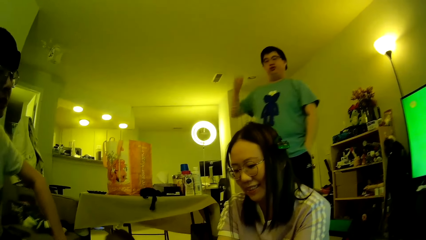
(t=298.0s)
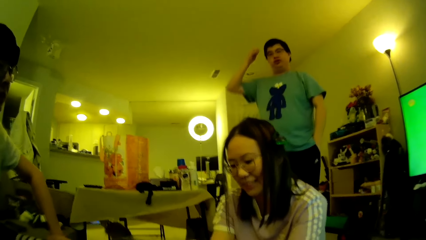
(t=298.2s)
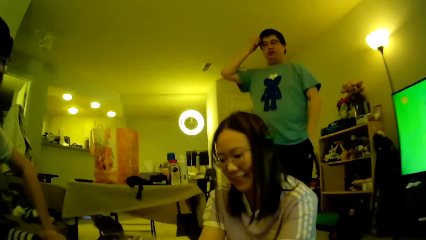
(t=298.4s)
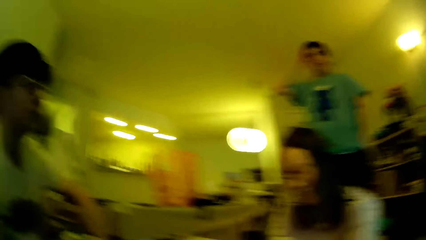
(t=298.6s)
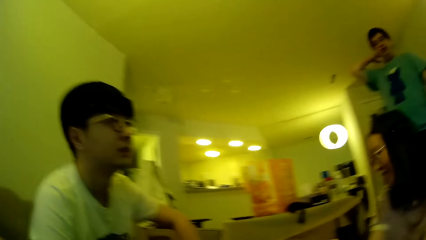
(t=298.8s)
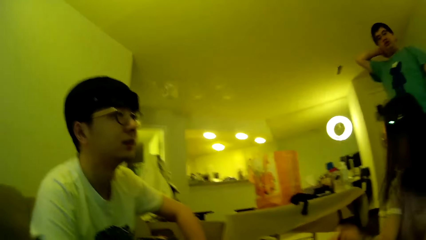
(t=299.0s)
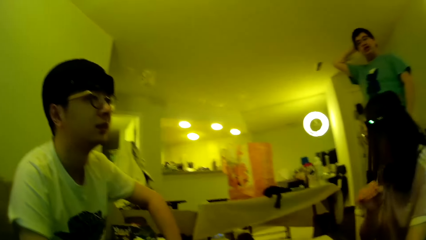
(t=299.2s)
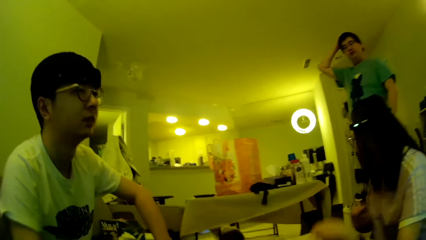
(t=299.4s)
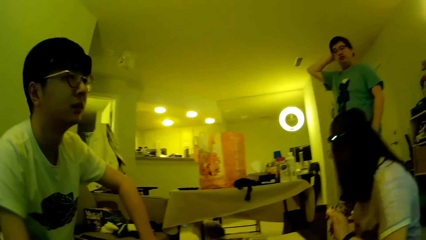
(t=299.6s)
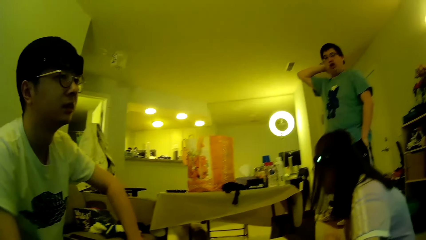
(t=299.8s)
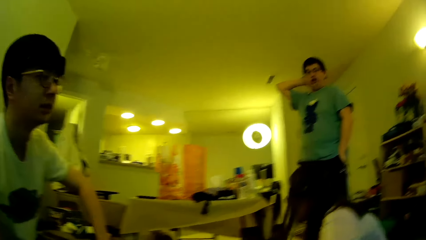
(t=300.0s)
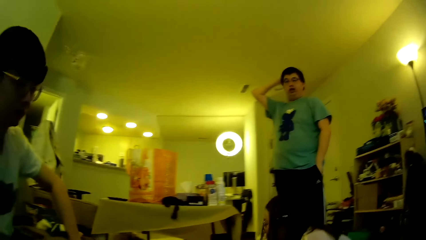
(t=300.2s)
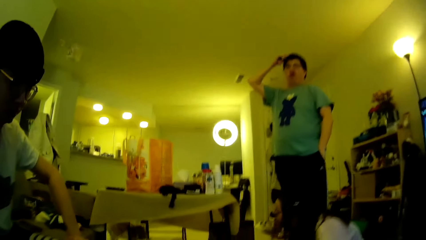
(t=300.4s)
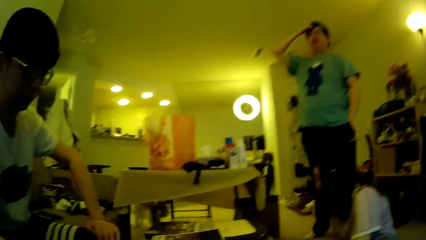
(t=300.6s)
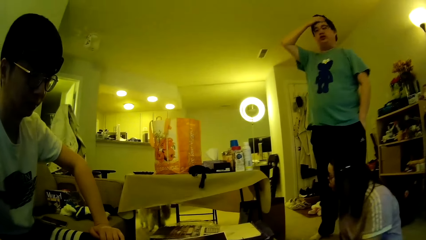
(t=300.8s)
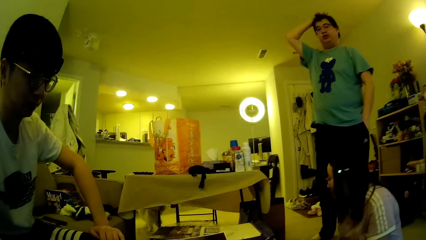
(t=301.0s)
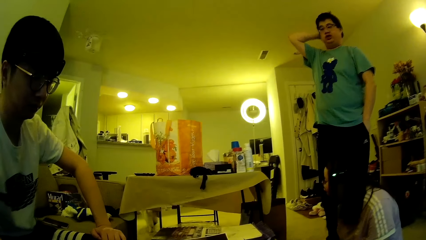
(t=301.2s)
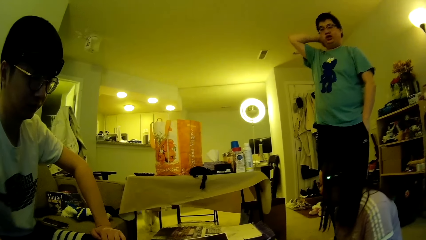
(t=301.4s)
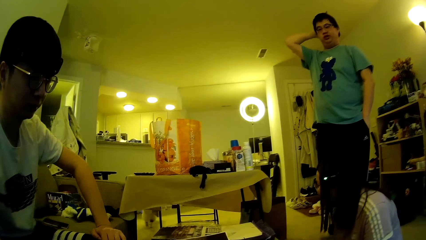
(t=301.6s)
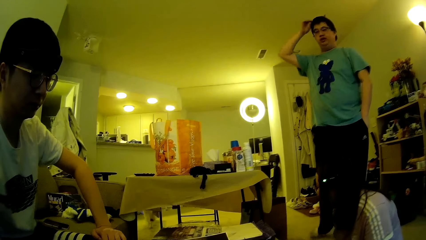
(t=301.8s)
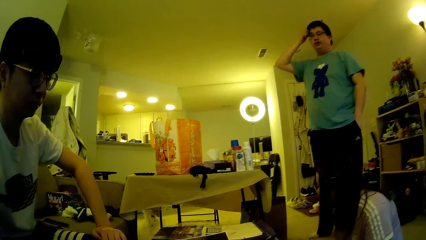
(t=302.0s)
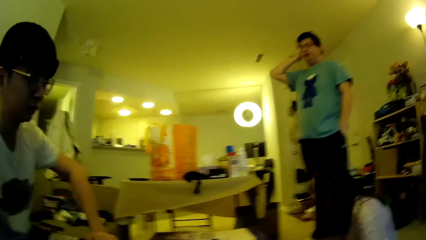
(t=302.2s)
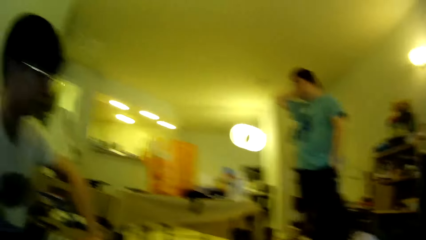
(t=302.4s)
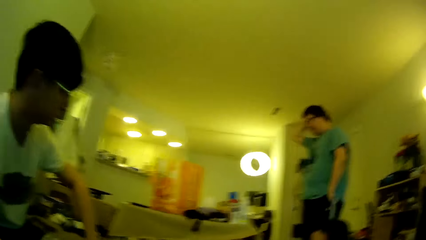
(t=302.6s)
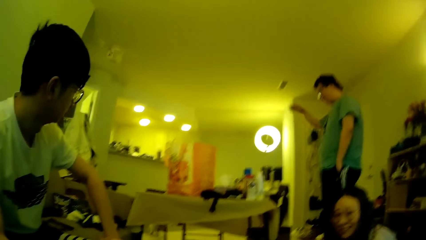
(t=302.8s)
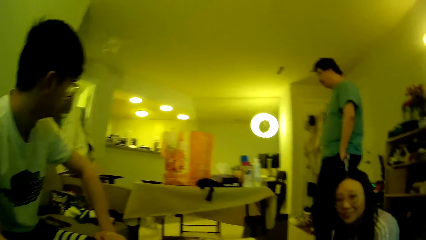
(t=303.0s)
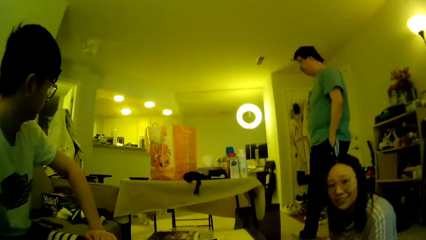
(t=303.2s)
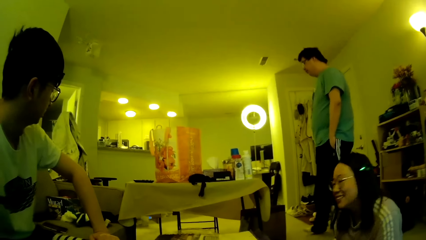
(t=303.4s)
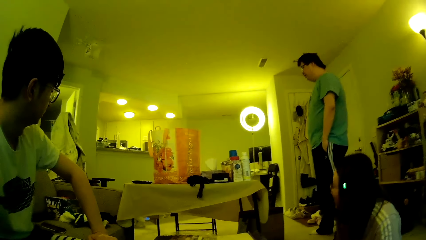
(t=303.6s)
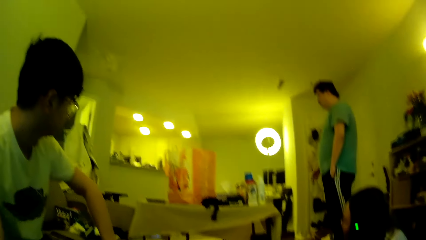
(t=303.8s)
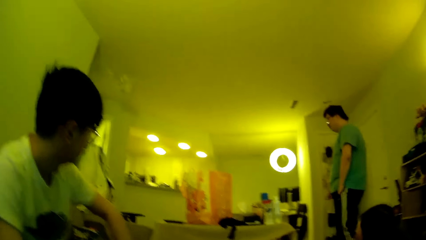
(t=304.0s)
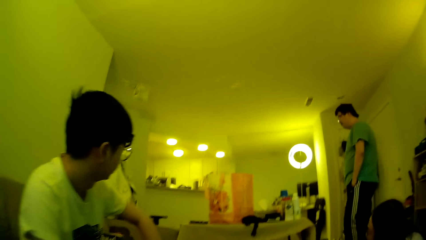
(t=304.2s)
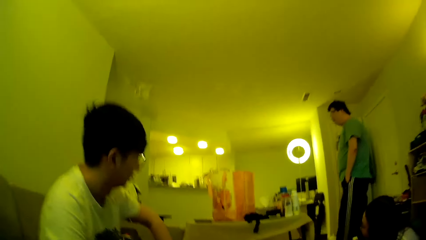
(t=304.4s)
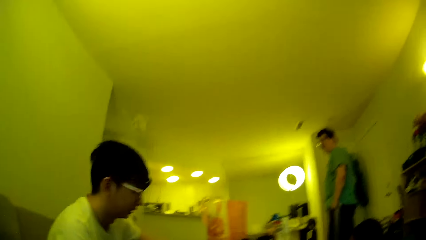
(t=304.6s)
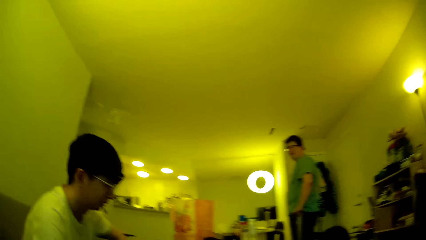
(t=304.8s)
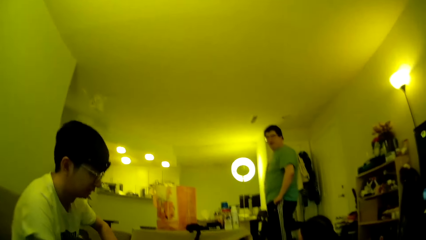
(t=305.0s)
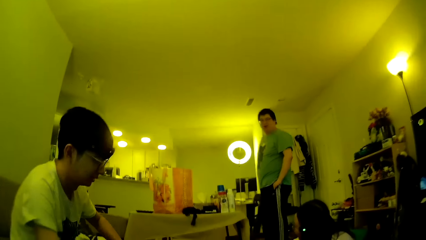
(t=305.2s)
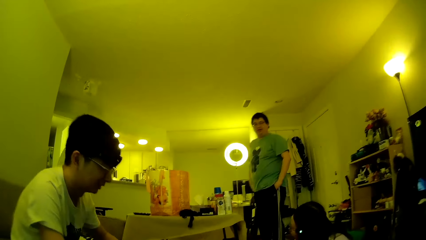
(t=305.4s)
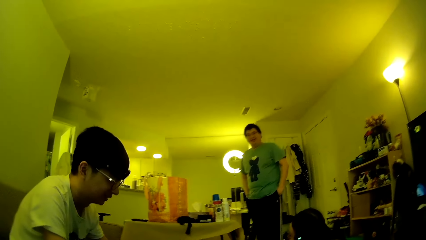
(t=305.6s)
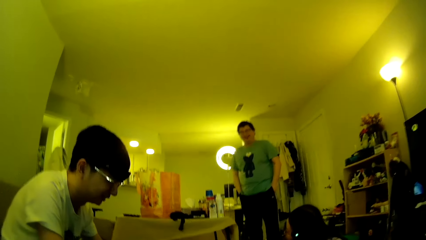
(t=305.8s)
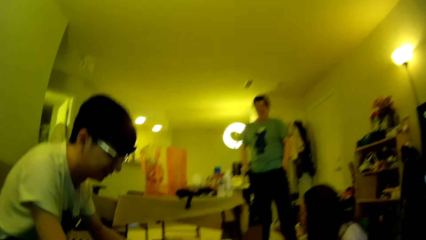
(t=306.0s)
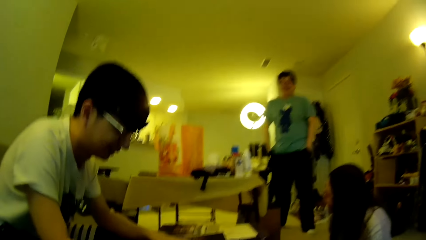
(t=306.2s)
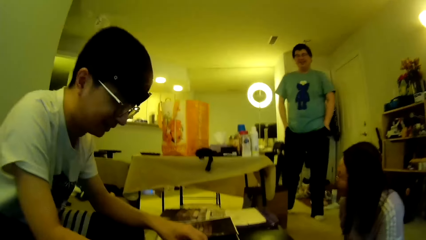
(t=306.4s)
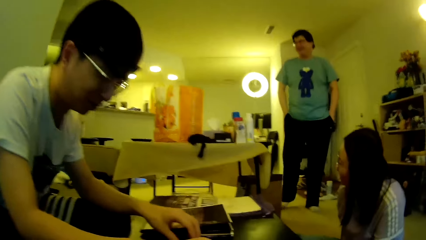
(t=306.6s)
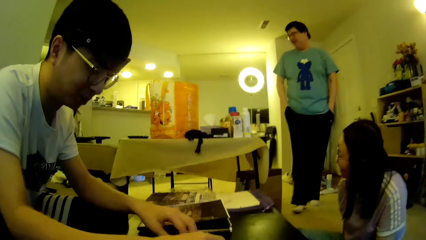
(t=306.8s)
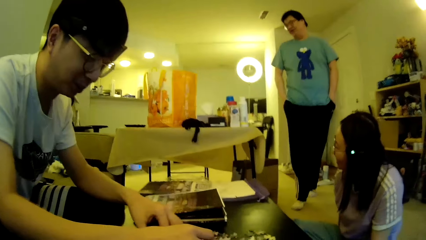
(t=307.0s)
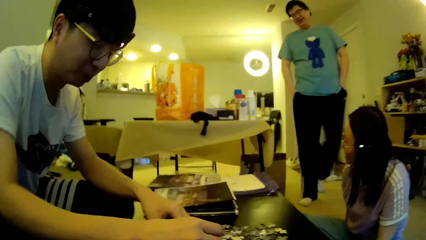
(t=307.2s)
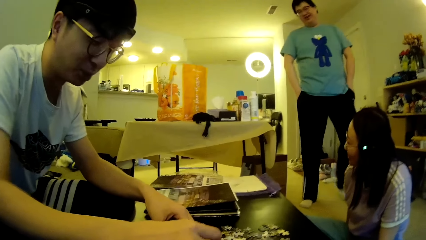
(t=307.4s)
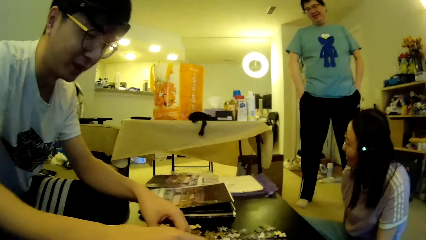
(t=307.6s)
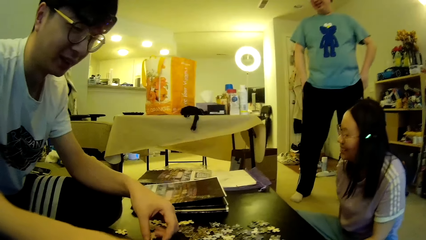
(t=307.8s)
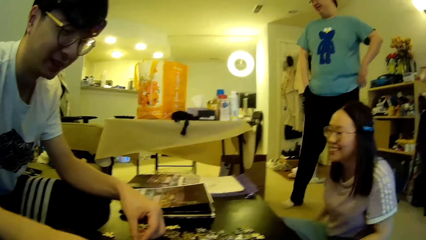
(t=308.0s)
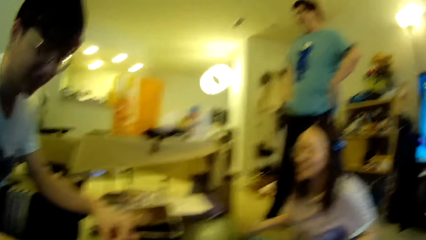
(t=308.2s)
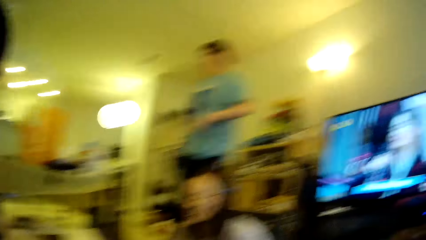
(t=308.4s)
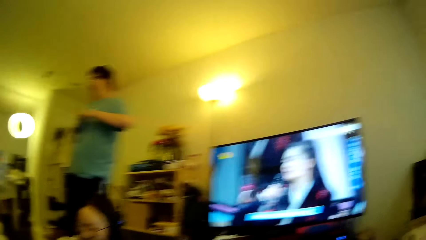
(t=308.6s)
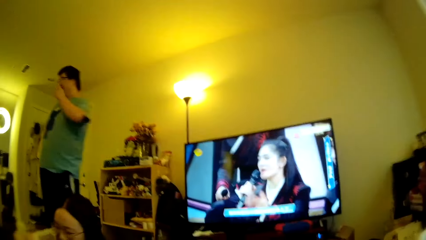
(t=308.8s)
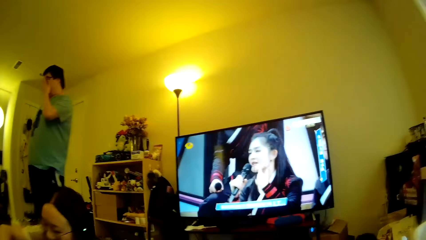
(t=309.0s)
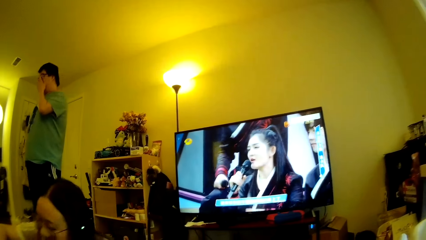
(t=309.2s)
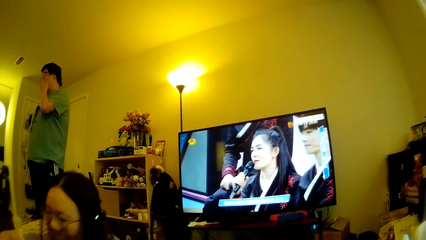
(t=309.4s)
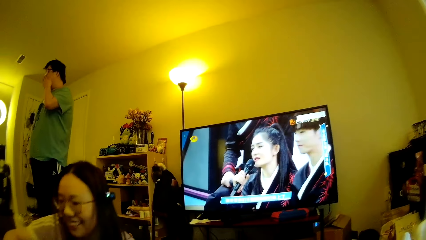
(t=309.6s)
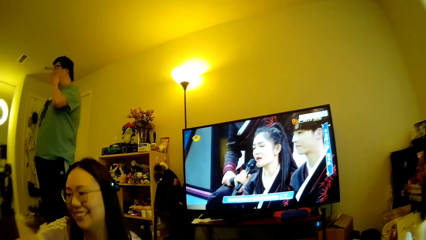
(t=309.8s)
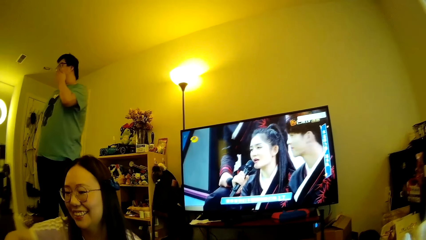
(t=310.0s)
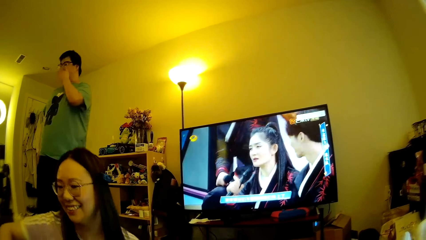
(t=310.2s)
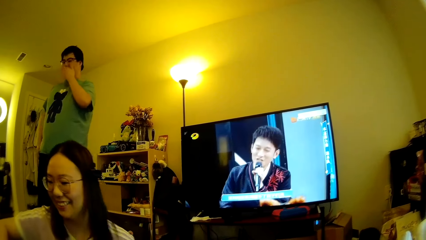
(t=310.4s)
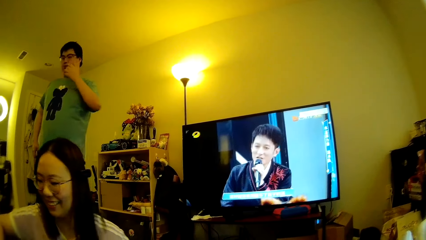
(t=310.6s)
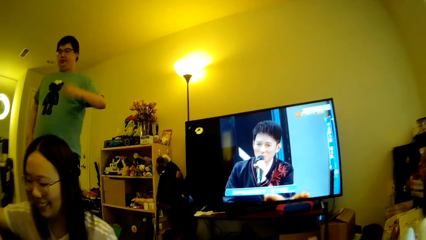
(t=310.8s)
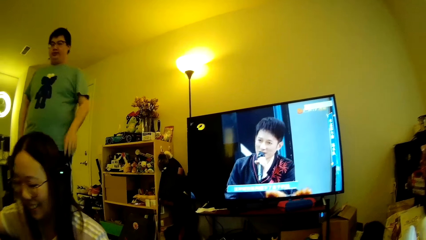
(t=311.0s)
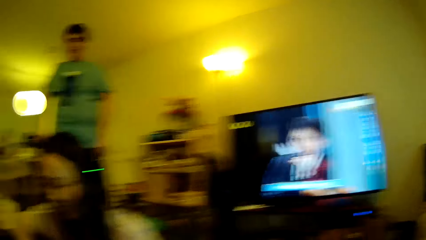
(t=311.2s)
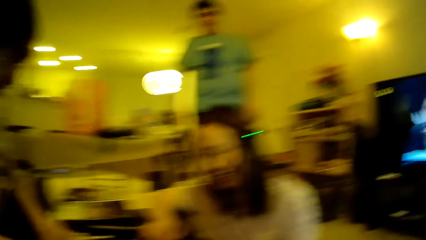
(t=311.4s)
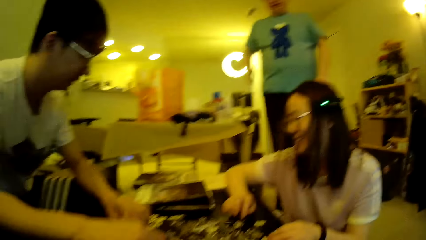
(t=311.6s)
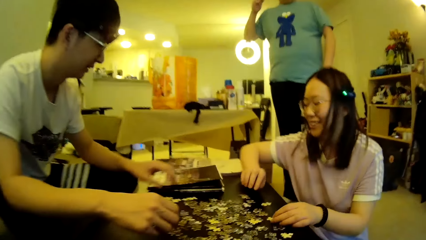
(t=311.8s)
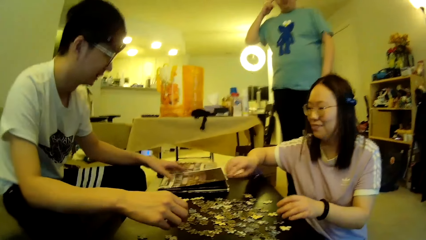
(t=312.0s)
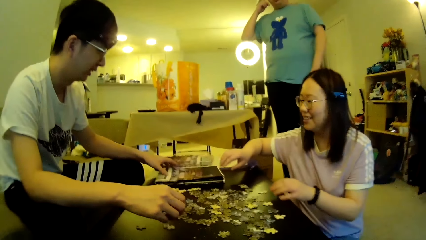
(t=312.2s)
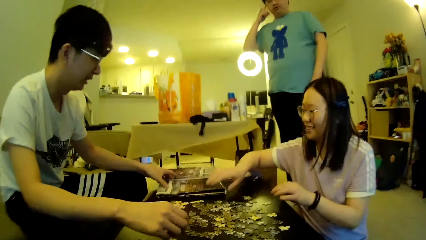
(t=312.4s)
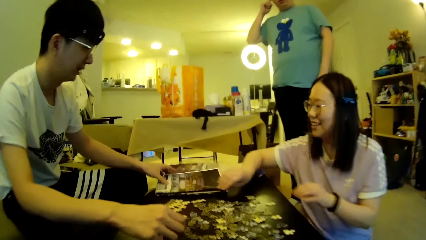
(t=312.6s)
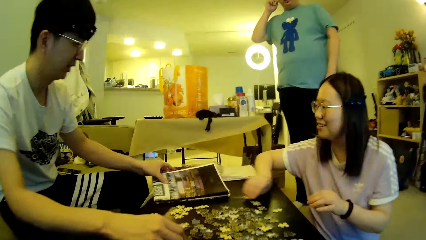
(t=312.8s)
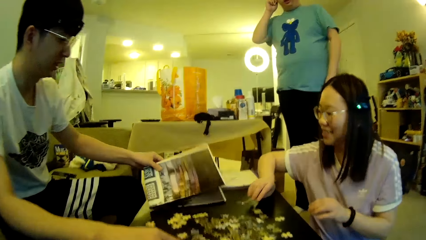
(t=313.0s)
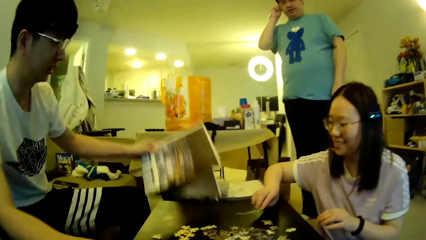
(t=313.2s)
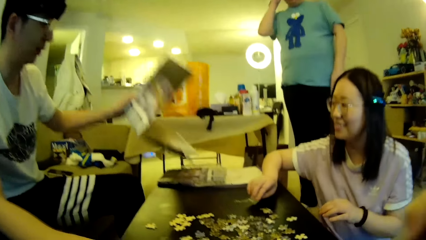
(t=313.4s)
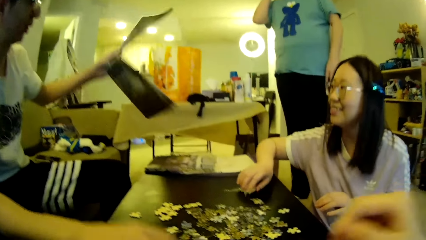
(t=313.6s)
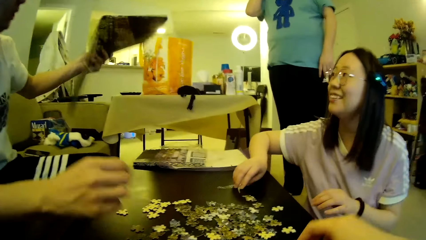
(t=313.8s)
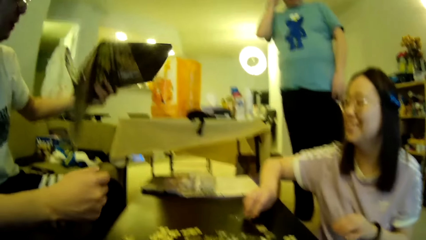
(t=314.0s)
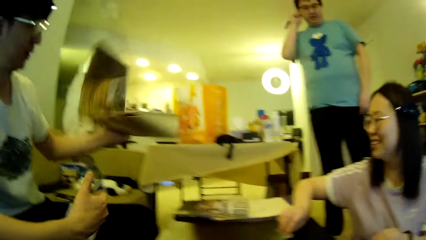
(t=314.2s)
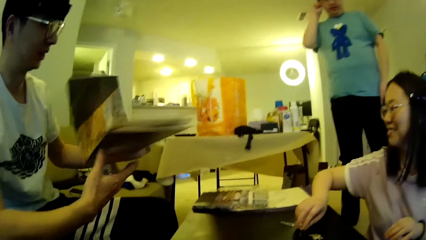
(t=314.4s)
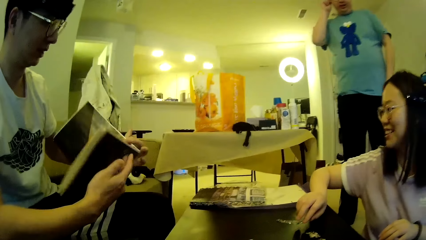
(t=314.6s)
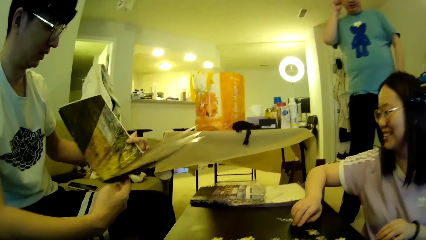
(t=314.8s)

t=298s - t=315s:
A man adjusts the hair using a hand. A lady does something. Another man looks around. The first man steps forward and walks around in the house with the hands in the pockets. The first man moves the leg. The camera wearer looks around. The first man wipes the face using a hand, touches the face and moves the hands. The first man rubs the face using a finger. The other man picks up a puzzle pattern or chart on the table. The first man looks at the chart. The camera wearer looks around.
